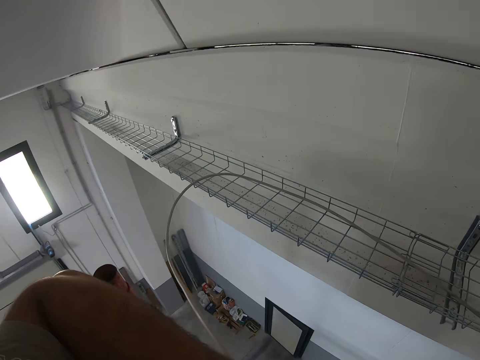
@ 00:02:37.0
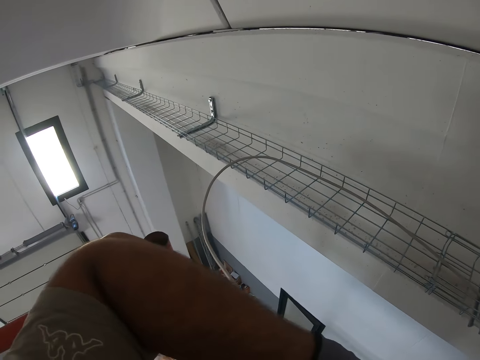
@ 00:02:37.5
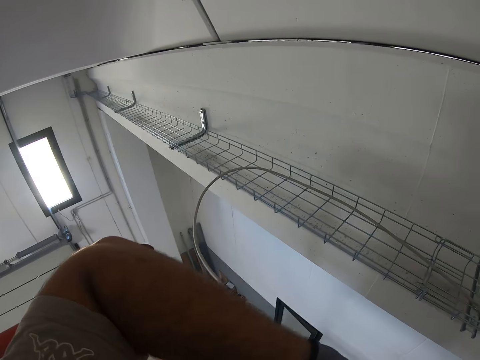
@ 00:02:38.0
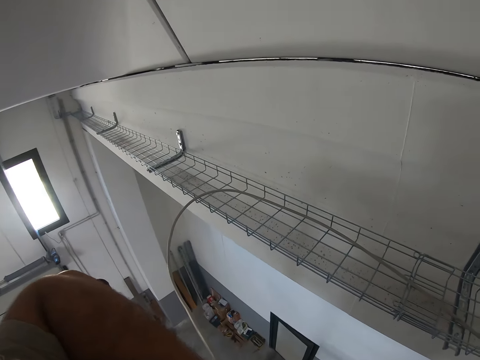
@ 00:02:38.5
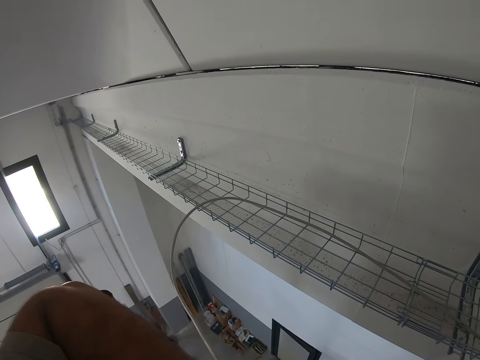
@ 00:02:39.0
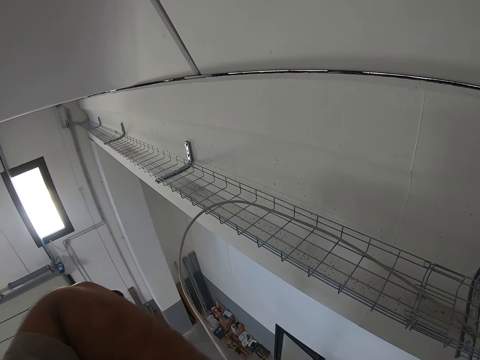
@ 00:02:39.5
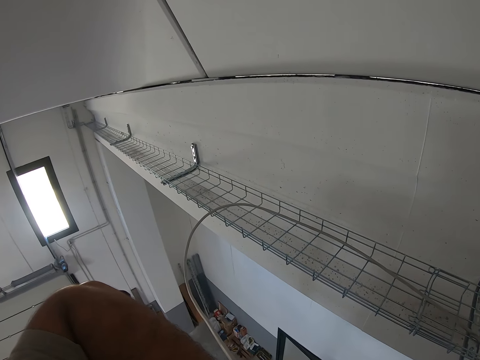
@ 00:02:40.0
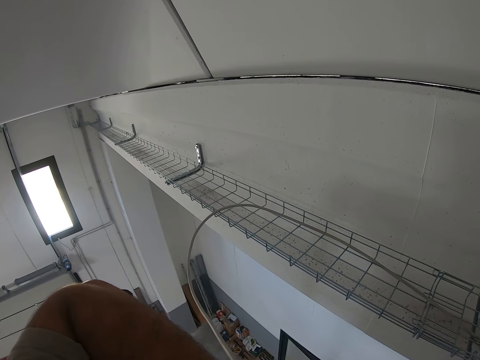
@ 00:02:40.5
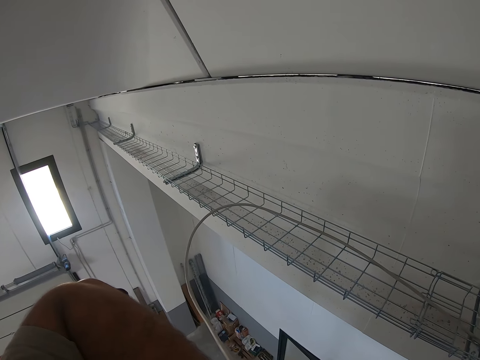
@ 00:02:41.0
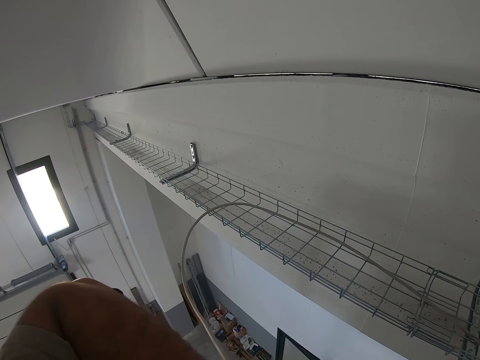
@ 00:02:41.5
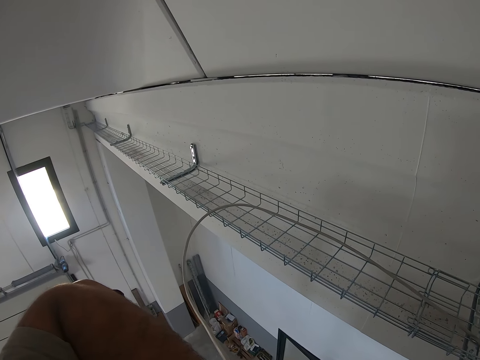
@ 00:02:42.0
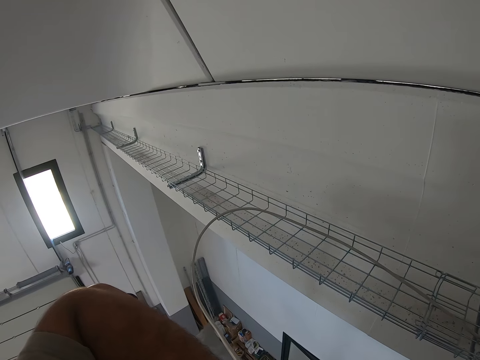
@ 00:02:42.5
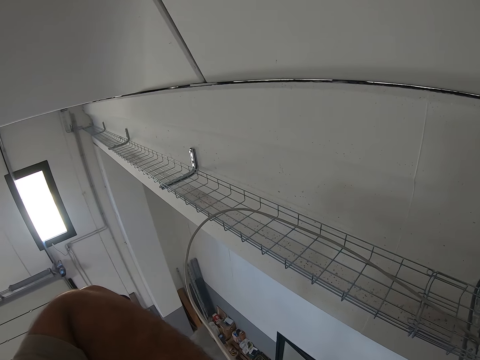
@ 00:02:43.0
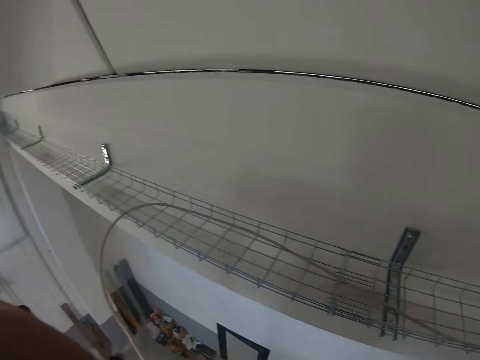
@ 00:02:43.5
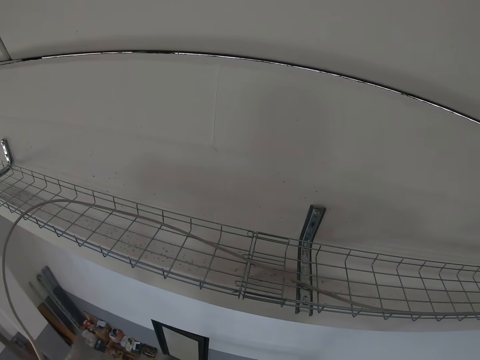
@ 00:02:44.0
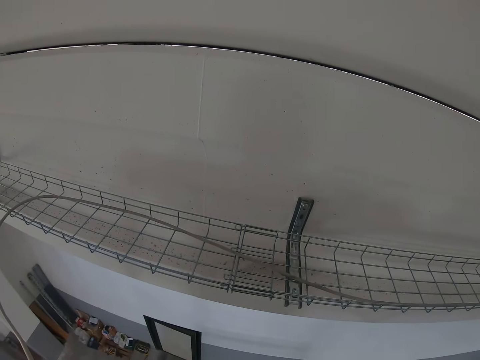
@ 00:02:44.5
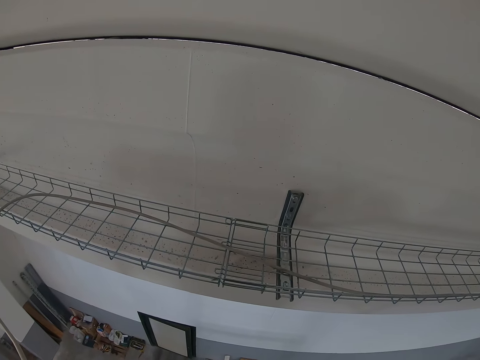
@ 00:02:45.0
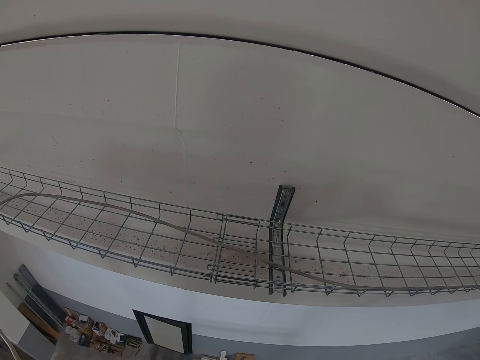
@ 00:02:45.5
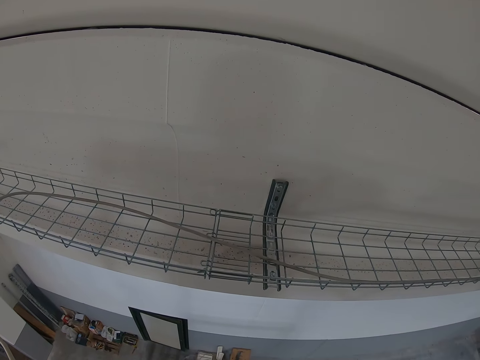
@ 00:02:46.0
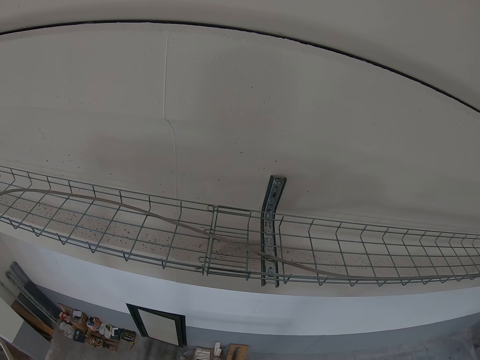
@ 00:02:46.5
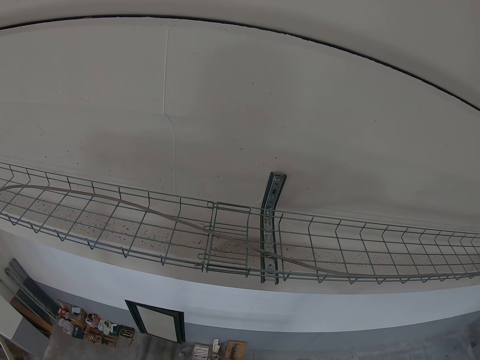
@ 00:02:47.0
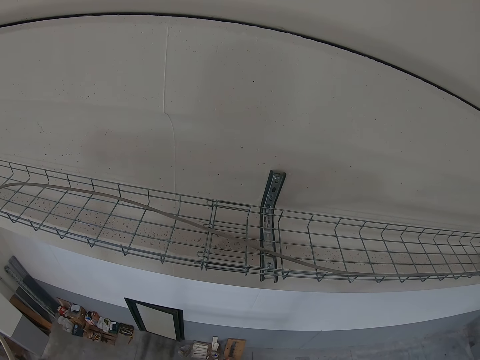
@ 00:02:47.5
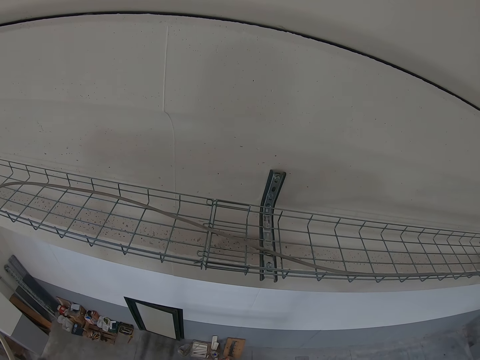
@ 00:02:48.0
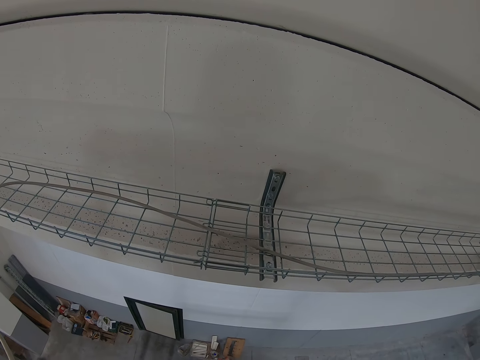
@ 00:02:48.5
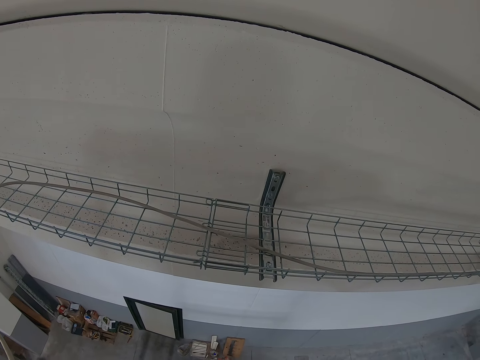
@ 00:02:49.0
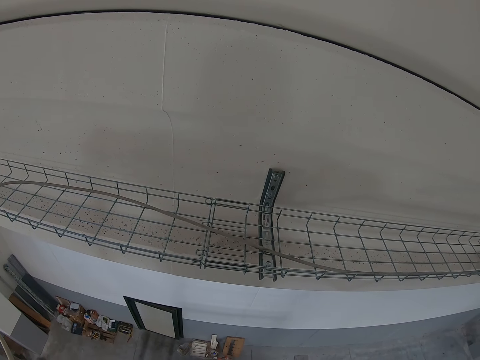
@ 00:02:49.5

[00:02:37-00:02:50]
The camera wearer raises his hand. He stops. He fixes the camera. He looks around.

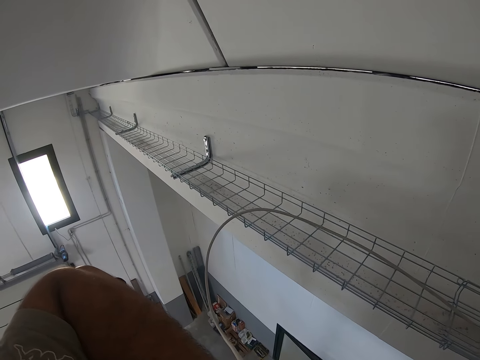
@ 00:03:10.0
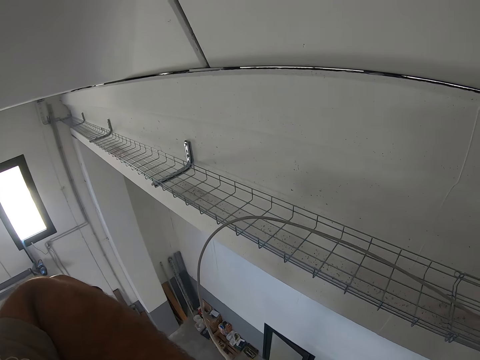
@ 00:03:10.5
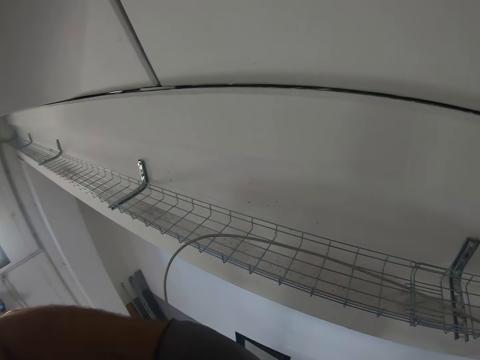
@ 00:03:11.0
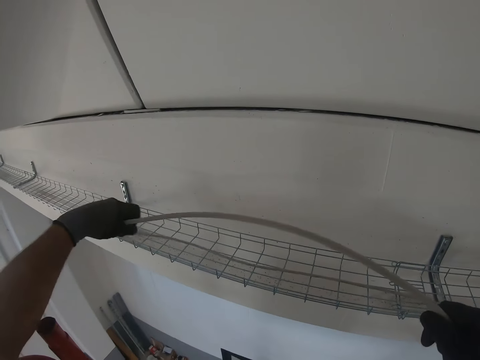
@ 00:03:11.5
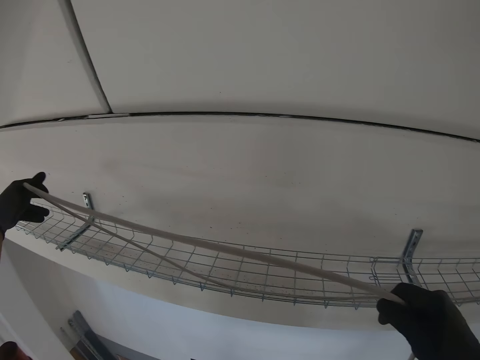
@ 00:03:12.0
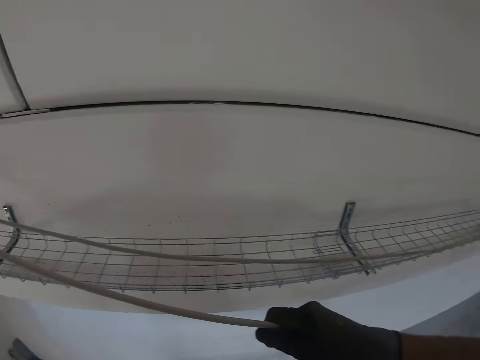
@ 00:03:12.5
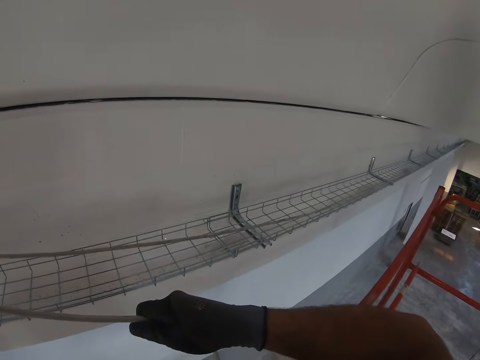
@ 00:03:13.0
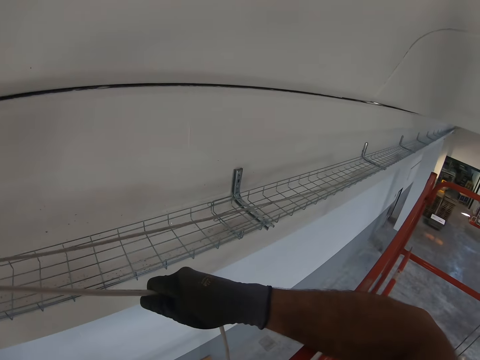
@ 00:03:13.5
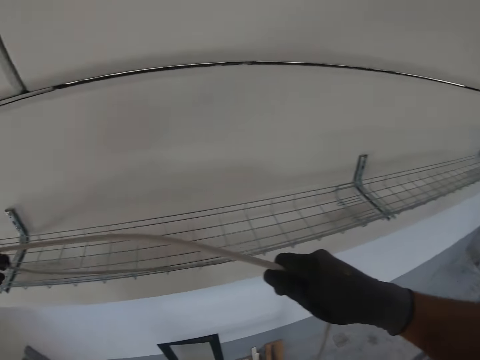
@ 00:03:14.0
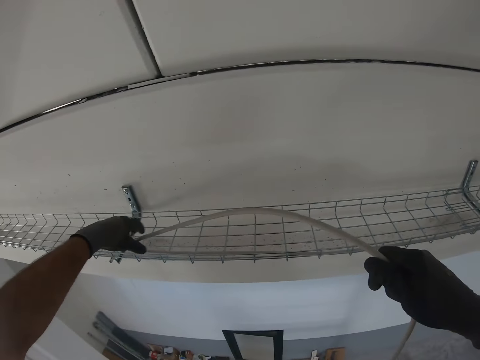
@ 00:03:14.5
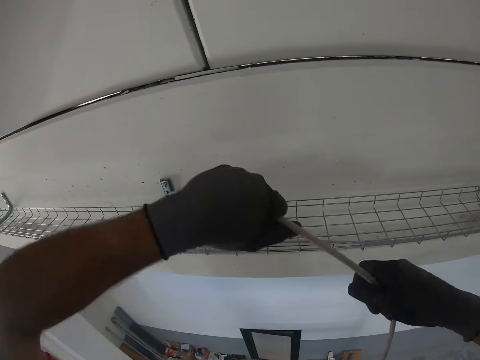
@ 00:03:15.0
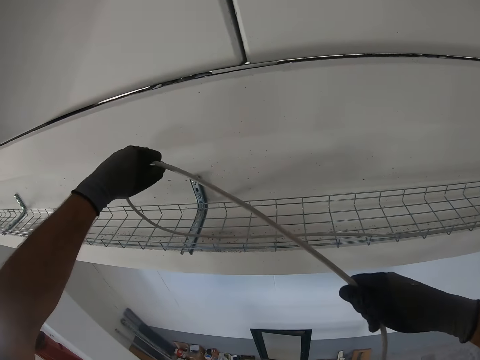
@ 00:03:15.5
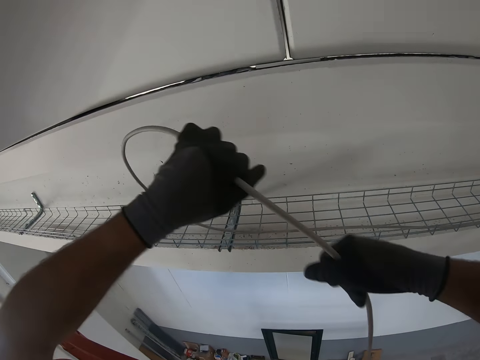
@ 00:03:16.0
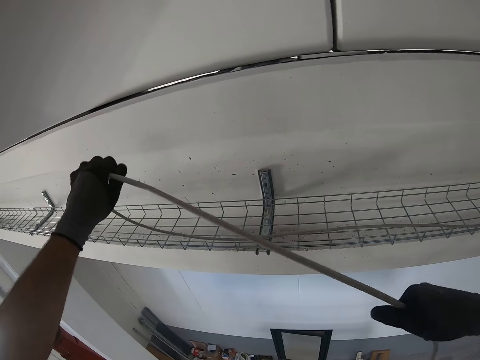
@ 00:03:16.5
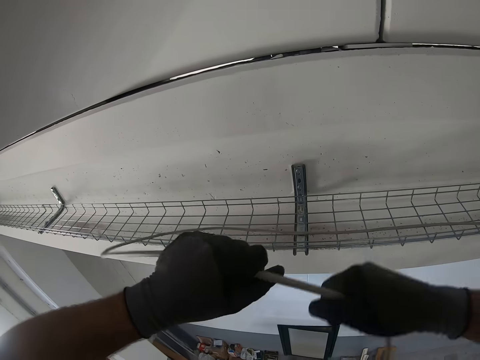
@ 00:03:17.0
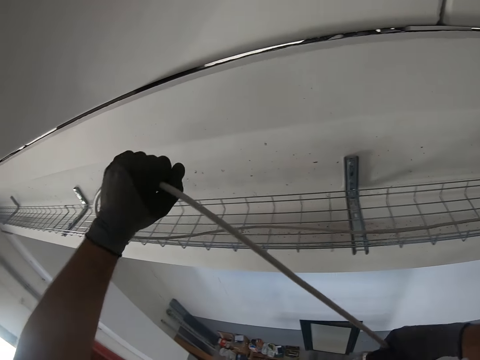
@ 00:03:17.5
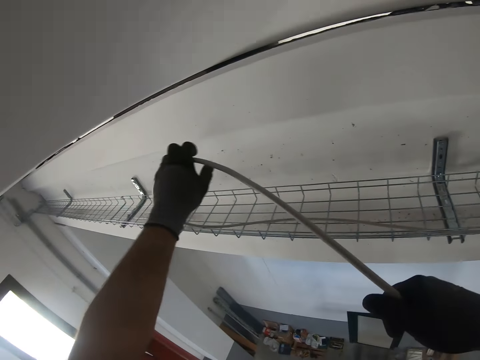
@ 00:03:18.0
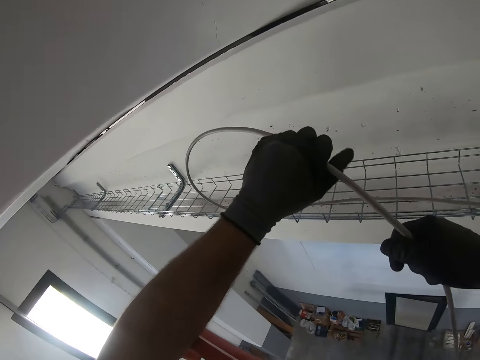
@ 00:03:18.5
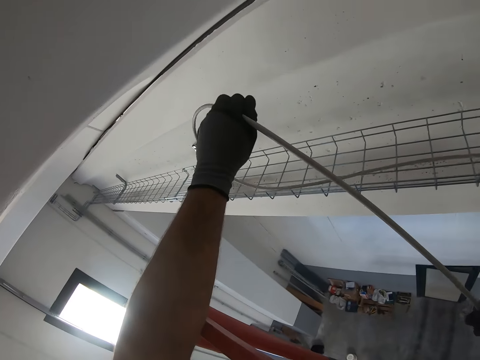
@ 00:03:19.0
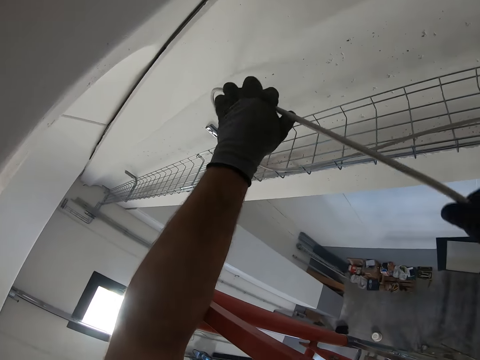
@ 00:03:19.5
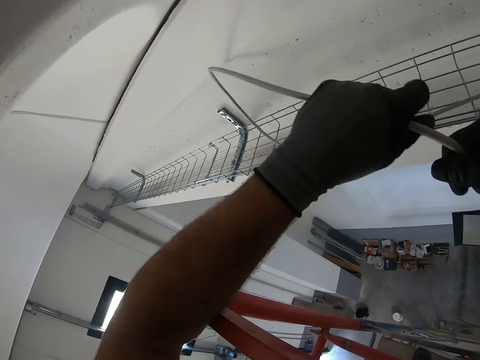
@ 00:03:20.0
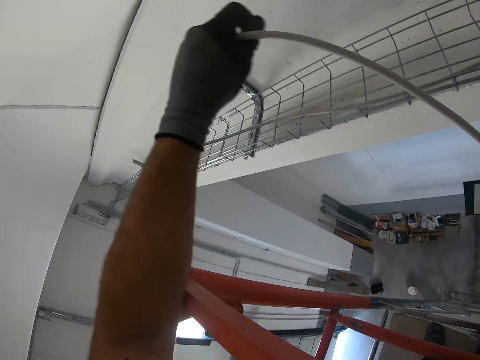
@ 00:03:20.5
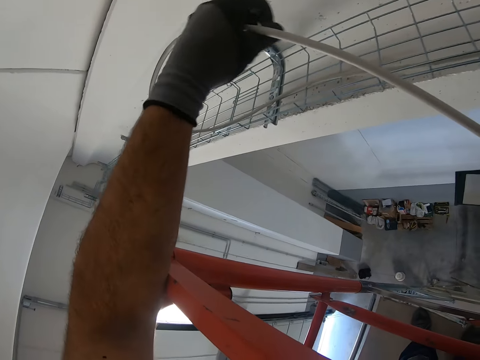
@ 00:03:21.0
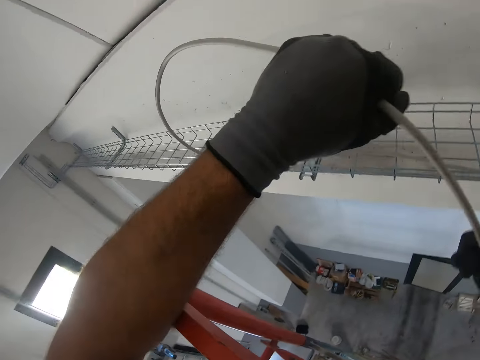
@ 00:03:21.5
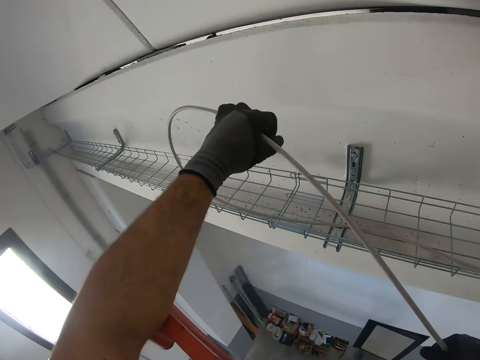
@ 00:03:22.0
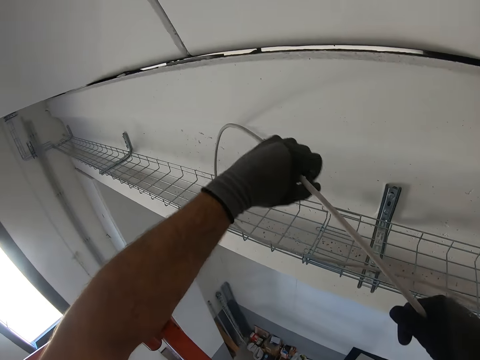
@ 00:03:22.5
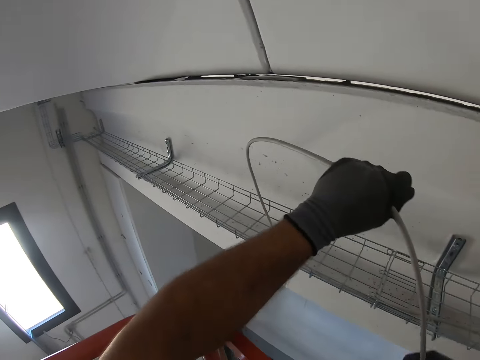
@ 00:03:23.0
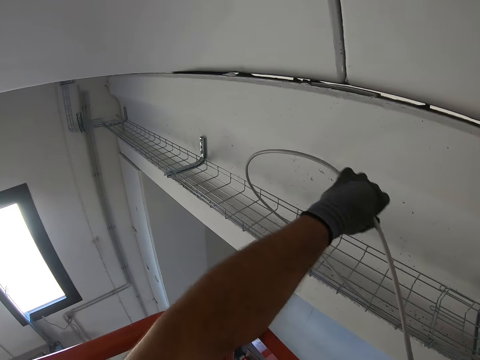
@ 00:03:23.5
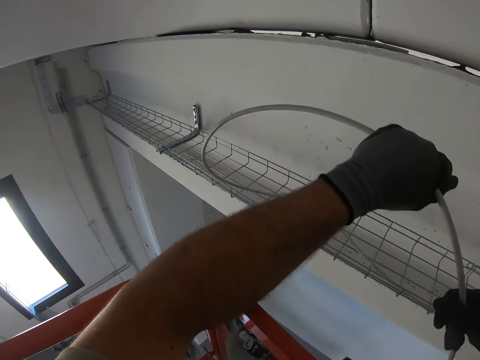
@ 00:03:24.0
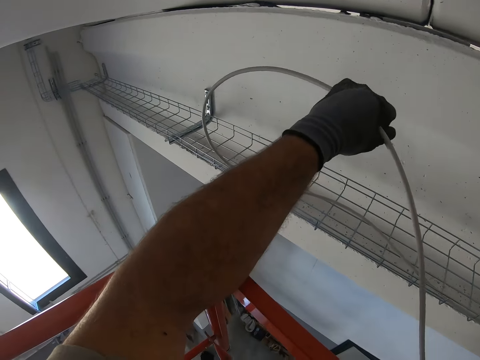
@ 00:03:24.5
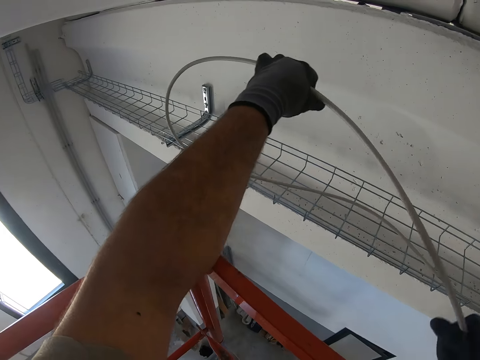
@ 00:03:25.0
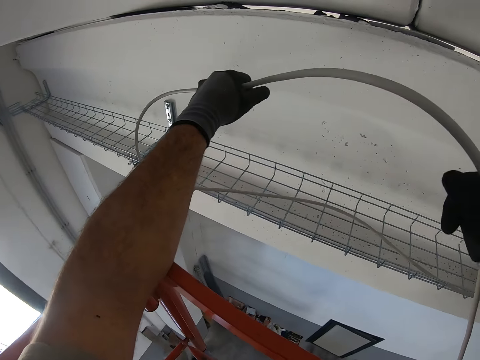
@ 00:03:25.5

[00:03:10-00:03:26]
The camera wearer pulls a wire from the floor. They place the wire on the wire mesh.
